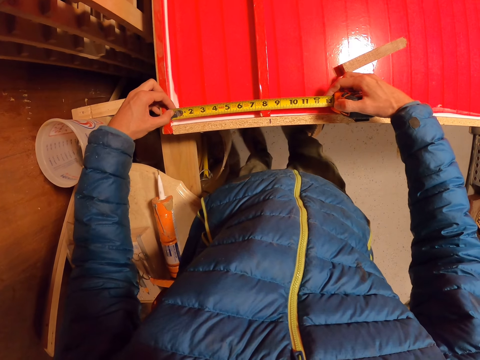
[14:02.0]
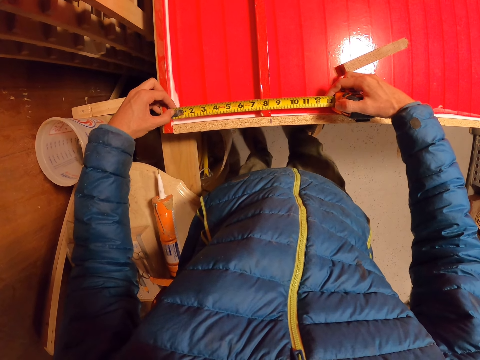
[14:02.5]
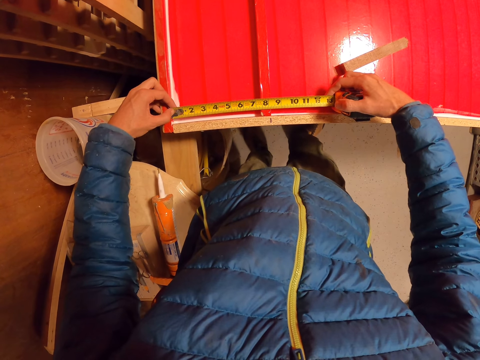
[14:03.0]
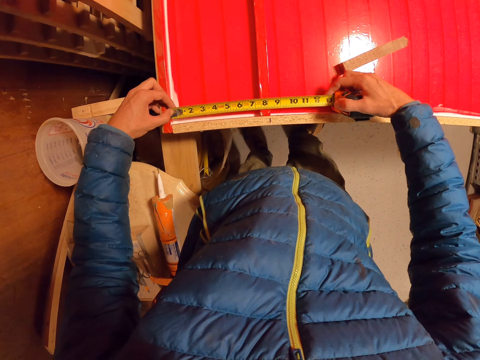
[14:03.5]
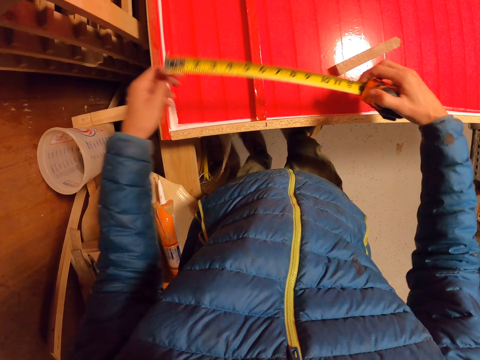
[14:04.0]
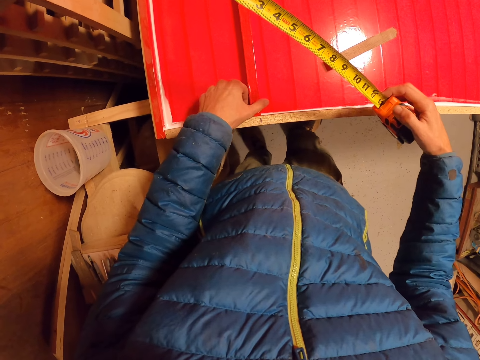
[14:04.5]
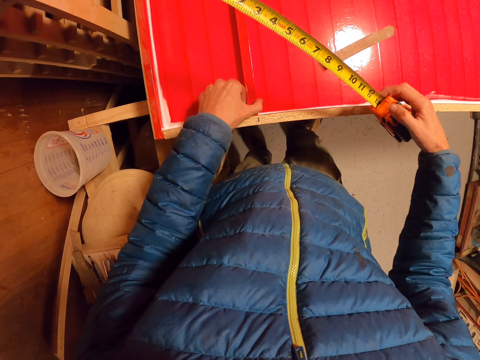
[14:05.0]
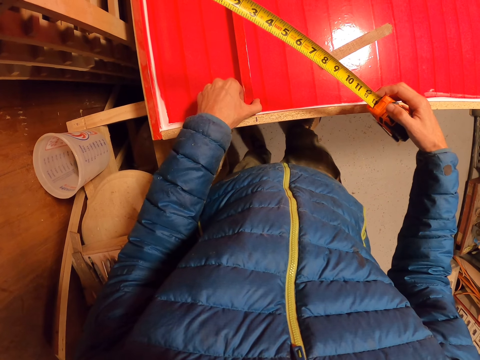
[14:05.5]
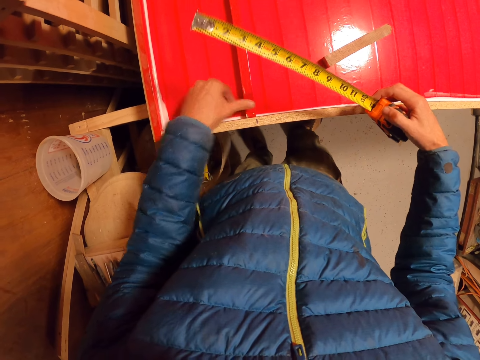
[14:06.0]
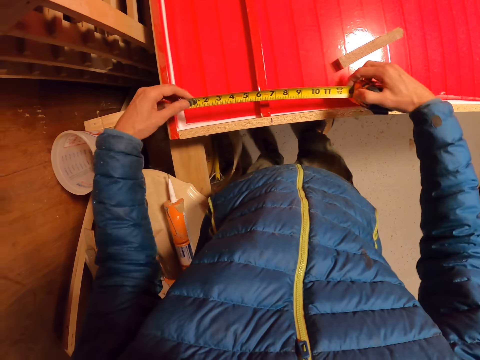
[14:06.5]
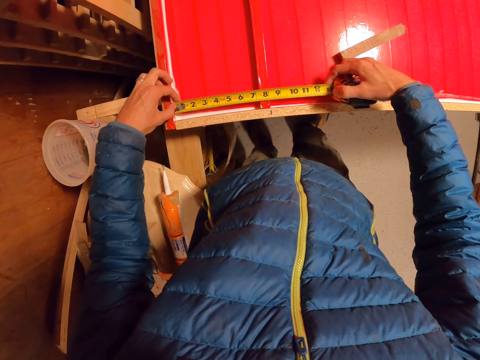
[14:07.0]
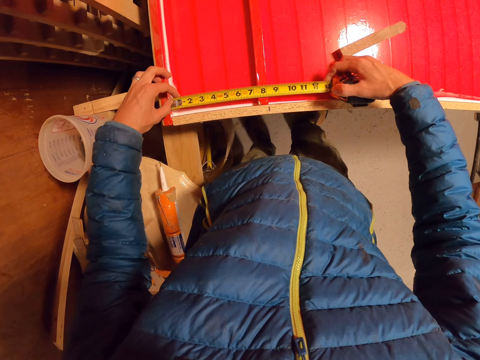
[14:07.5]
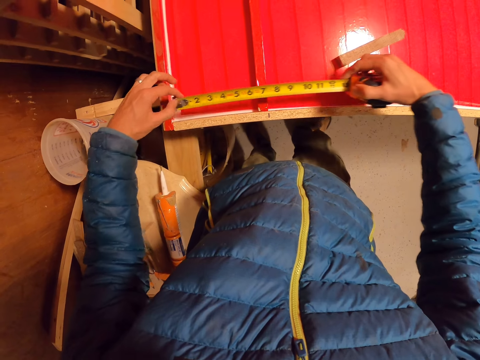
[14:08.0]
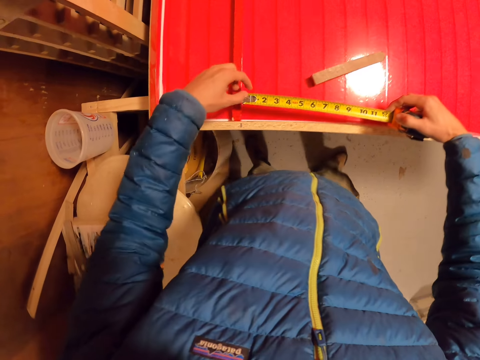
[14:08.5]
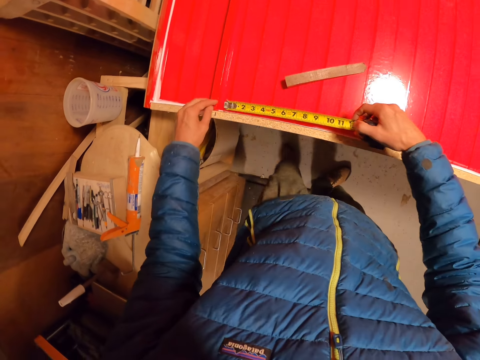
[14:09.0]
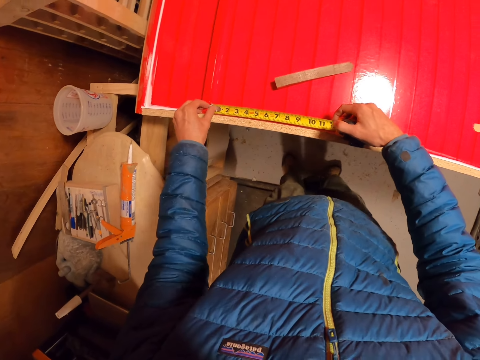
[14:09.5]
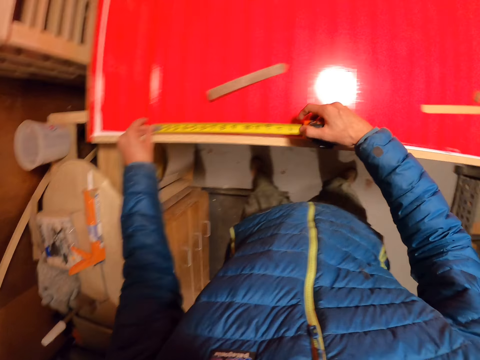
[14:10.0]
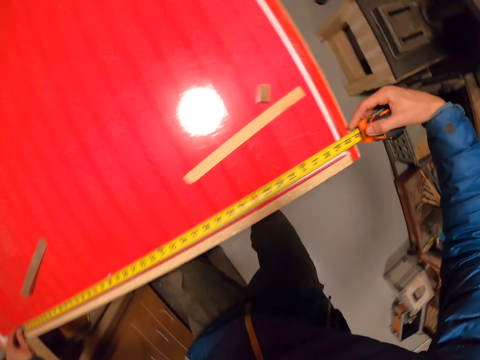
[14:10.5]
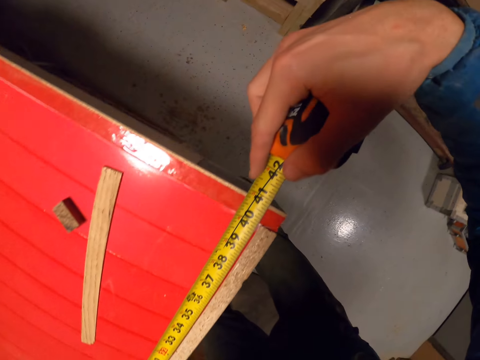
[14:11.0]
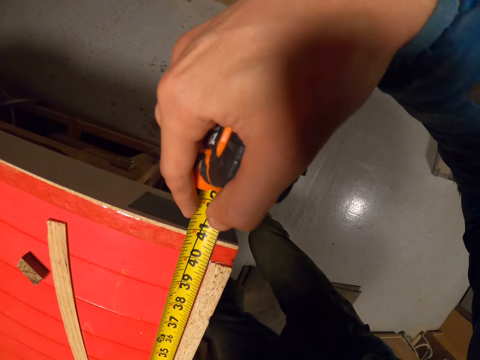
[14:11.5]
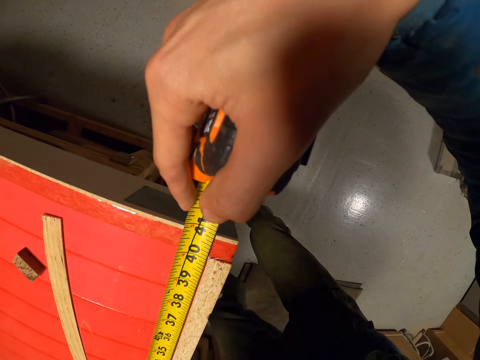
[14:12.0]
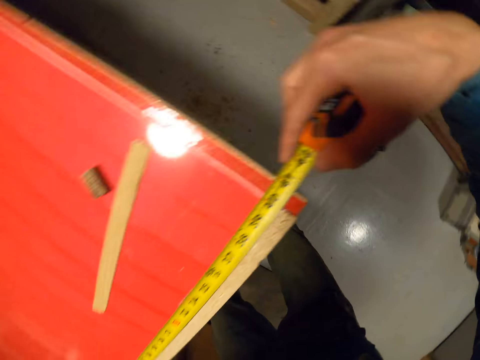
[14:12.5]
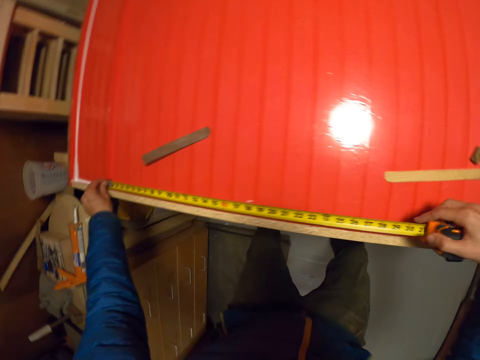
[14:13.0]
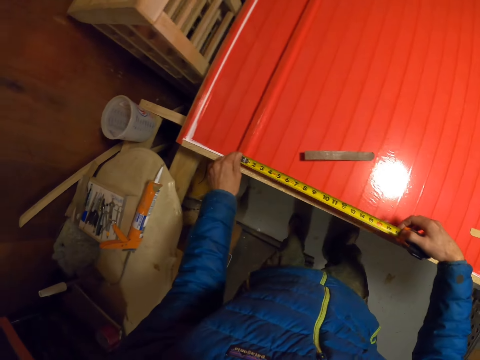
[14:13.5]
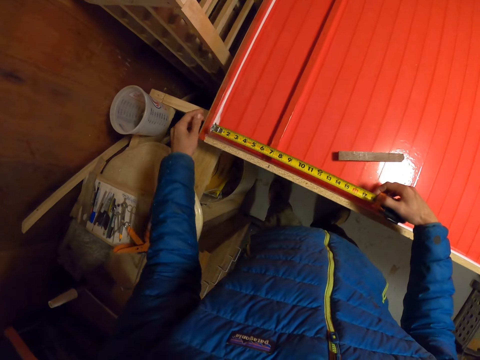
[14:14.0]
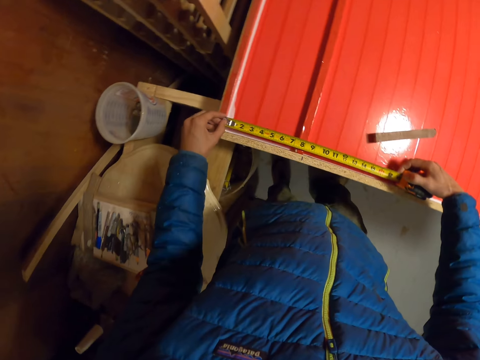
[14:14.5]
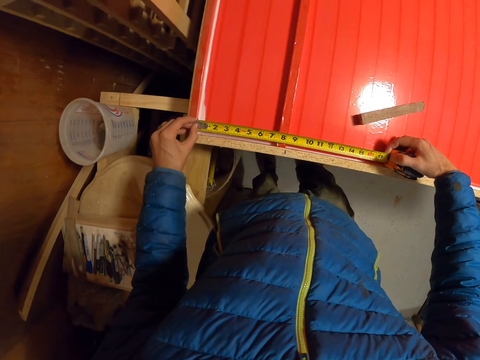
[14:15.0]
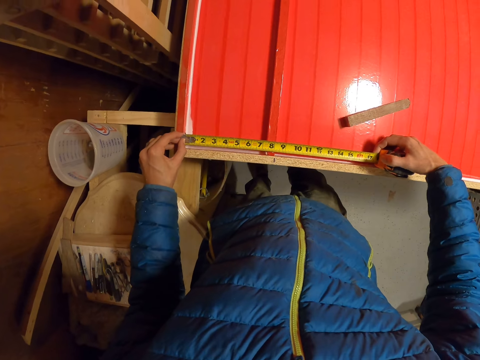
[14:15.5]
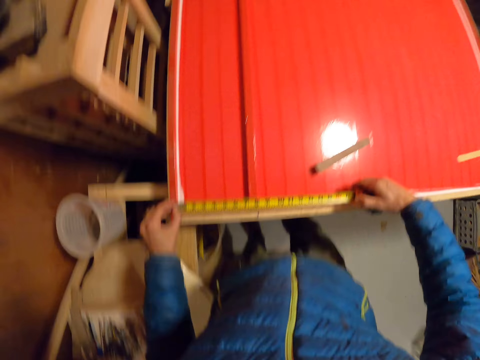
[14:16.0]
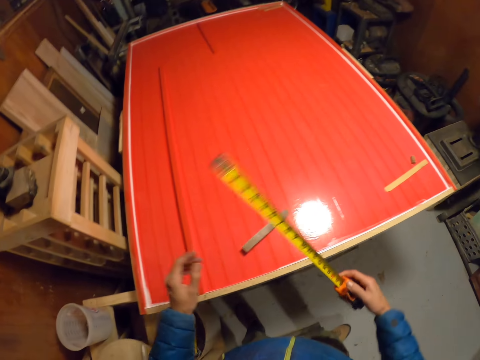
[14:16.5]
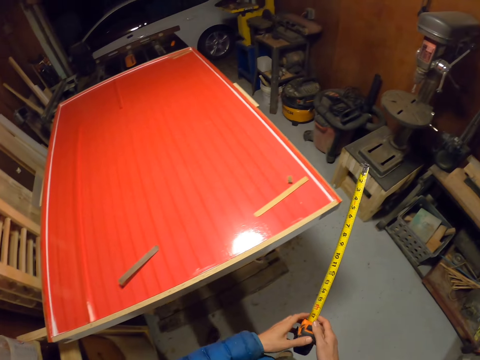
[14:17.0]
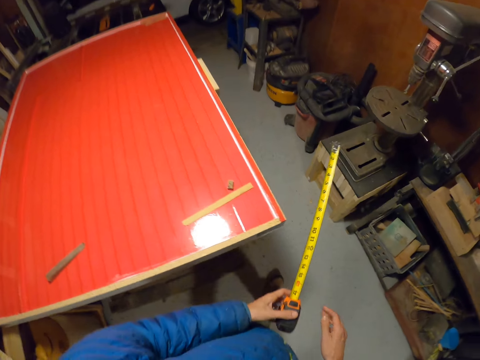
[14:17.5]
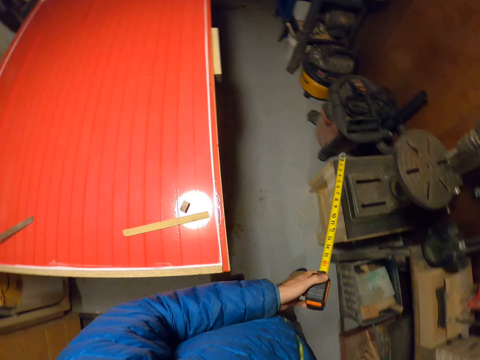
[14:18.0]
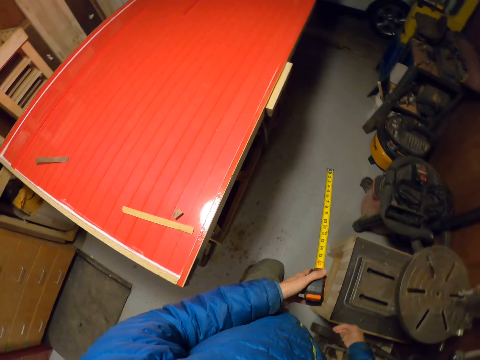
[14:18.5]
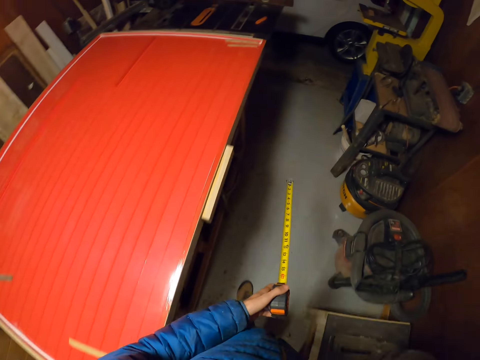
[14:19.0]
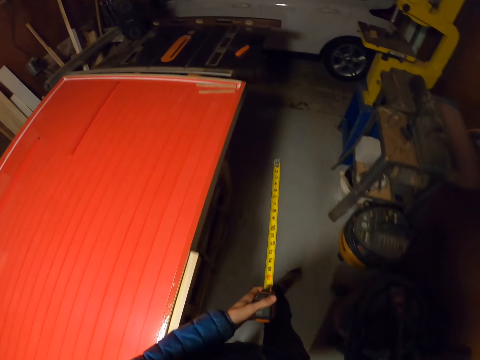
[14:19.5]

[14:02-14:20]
The camera wearer moves the tape measure or retractable tape. They adjust the piece of stick with the left hand. They touch the warped wooden cardboard and move the tape measure. They take measurement on the board with the retractable tape. They pull the tape measure. They take measurement on the board with the retractable tape again. They move the tape measure. They take measurement on the board with the retractable tape again. They remove the tape measure. They pass the retractable tape to the right hand. They walk around.

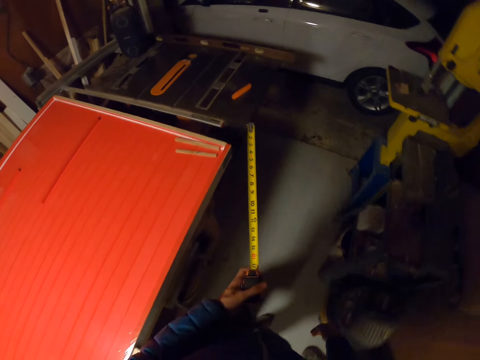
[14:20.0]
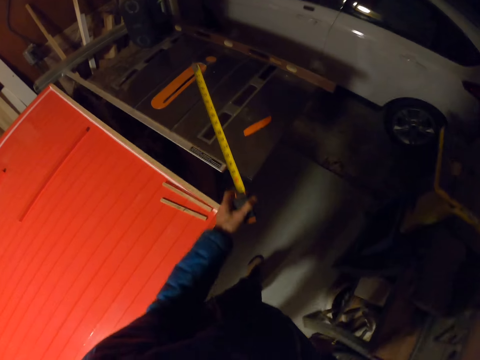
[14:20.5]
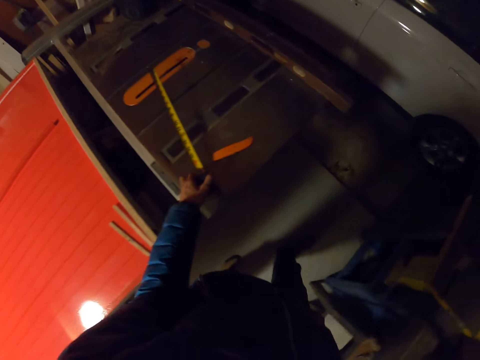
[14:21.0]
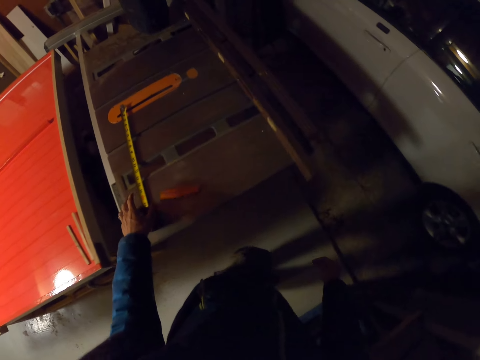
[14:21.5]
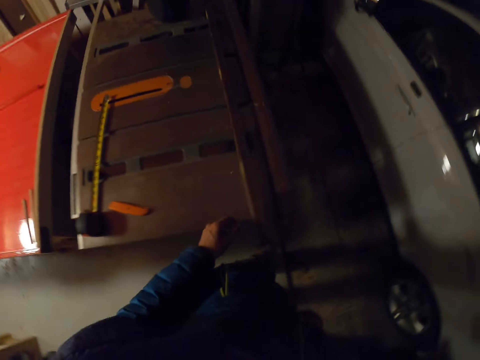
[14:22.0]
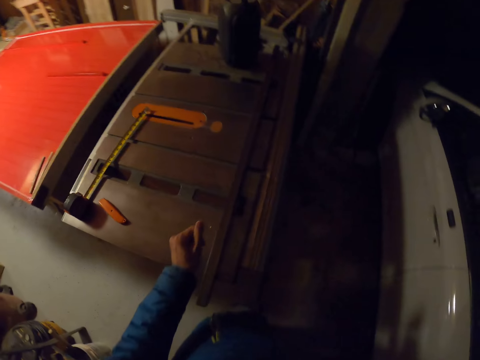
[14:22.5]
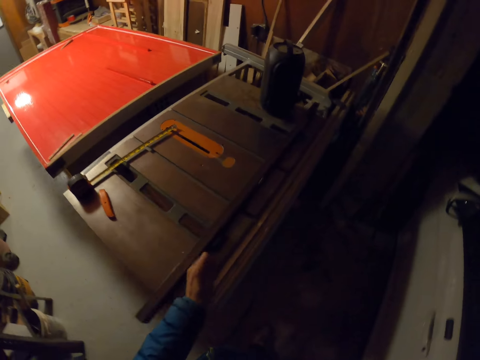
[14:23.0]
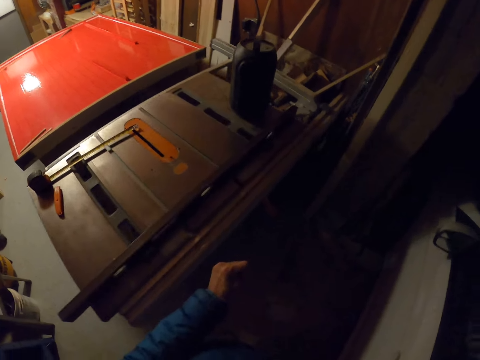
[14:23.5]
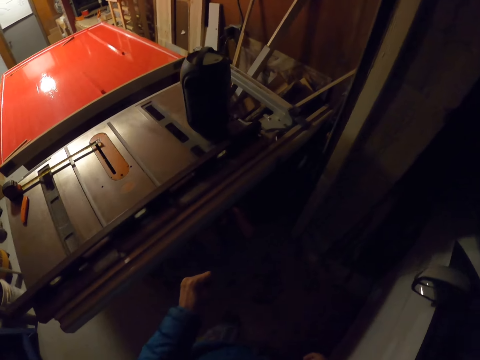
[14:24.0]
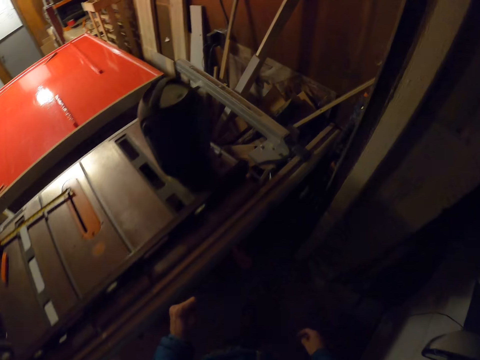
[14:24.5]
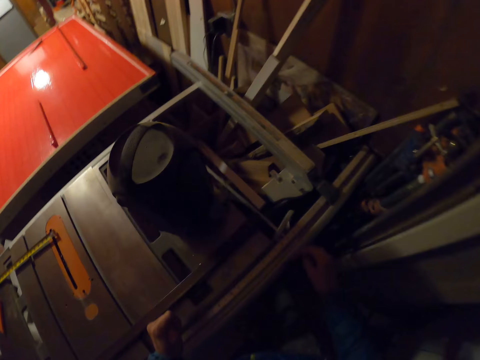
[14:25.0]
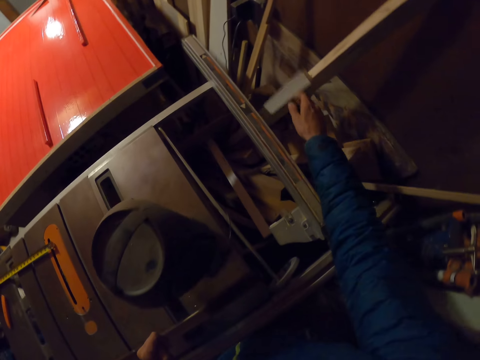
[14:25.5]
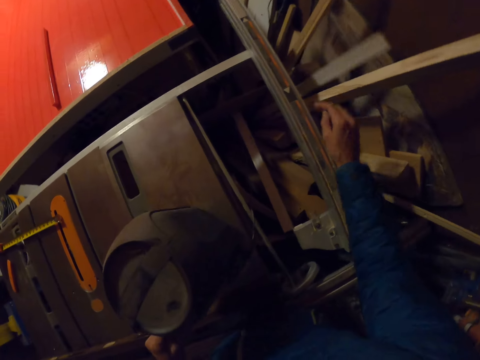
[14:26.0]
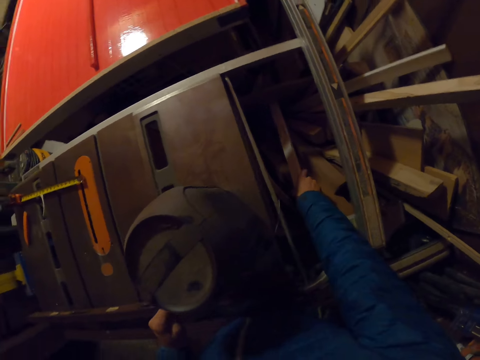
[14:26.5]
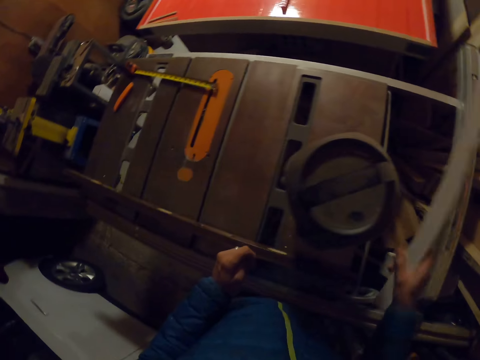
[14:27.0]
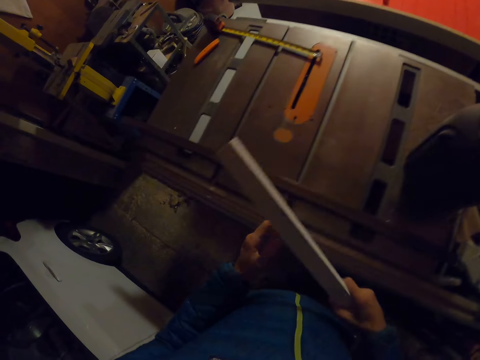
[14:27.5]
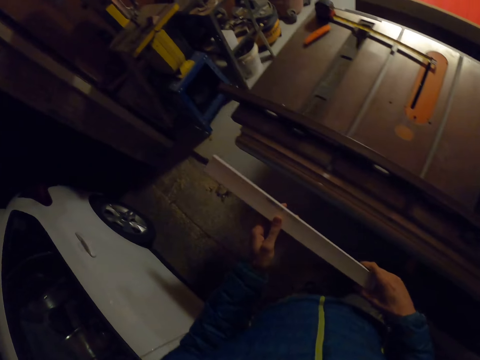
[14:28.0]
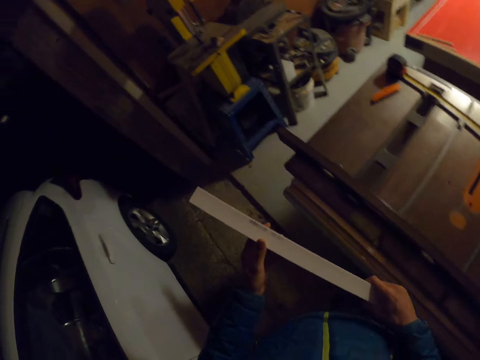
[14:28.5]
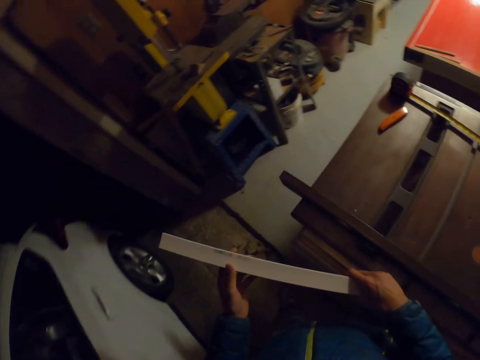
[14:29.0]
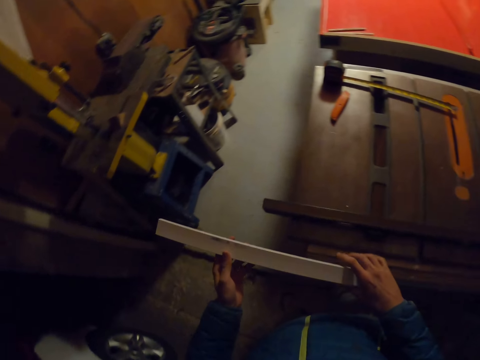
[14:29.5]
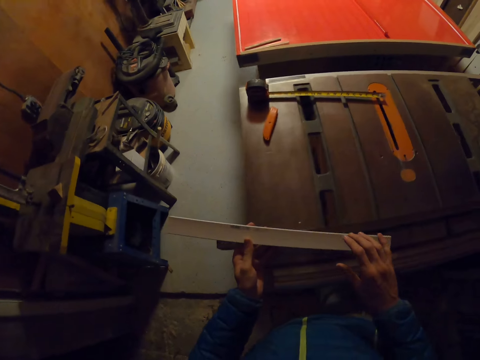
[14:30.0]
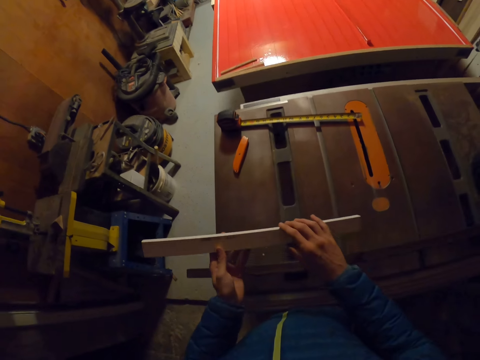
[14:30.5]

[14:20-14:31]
The camera wearer drops the retractable tape on the table saw. They move the hand. They pick a piece of wood or wooden cardboard from the table saw drawer with the right hand. They move the wooden cardboard.
